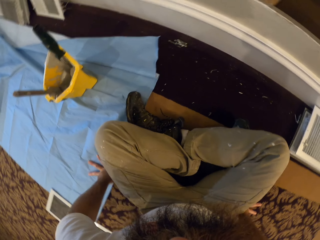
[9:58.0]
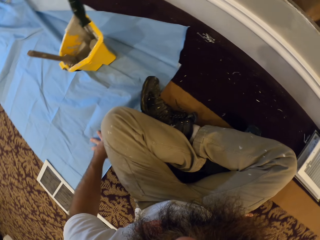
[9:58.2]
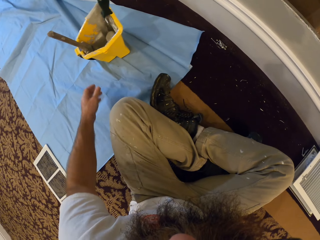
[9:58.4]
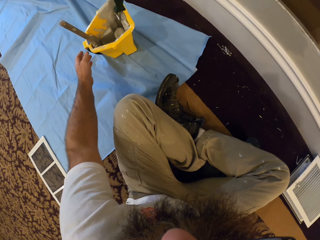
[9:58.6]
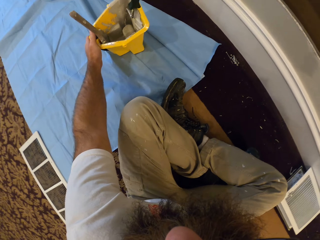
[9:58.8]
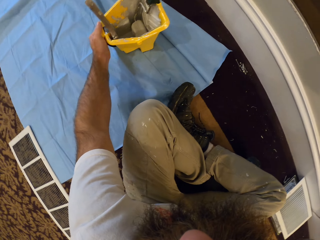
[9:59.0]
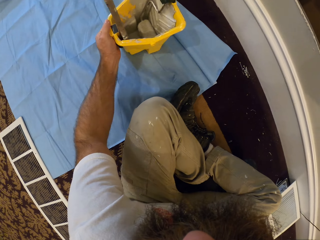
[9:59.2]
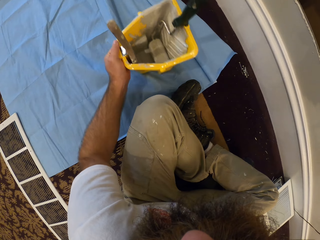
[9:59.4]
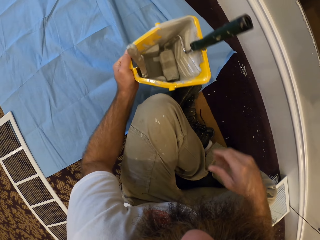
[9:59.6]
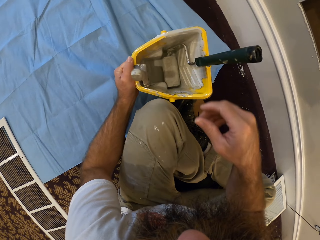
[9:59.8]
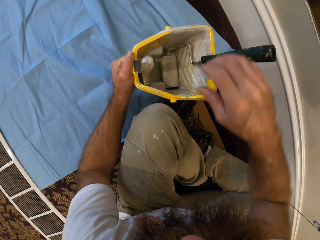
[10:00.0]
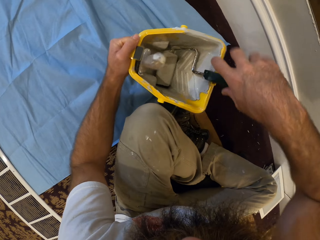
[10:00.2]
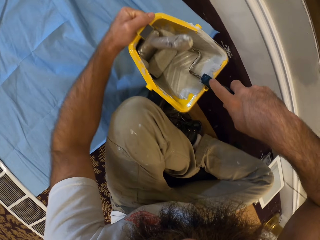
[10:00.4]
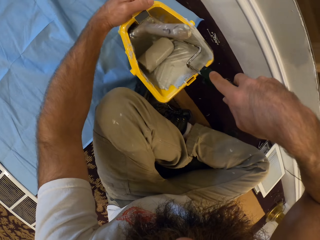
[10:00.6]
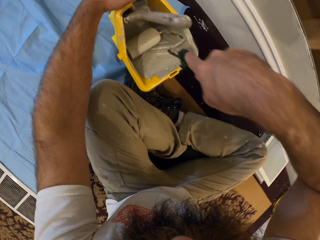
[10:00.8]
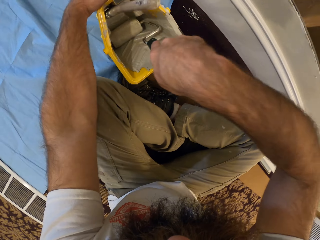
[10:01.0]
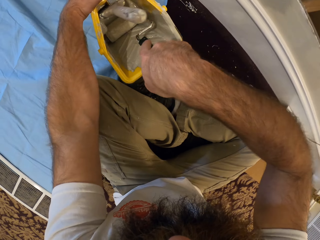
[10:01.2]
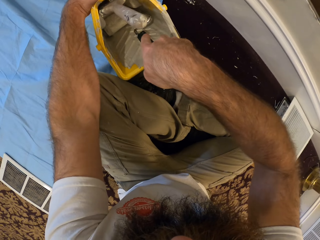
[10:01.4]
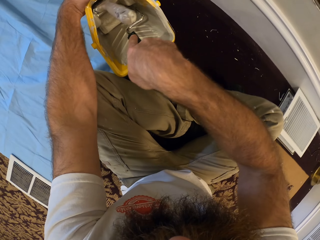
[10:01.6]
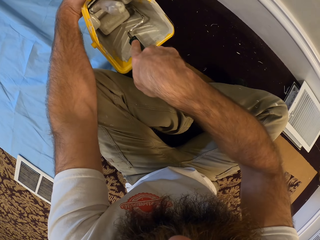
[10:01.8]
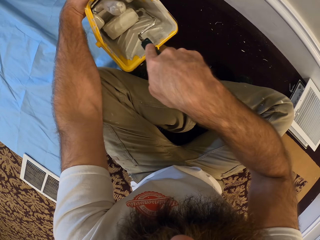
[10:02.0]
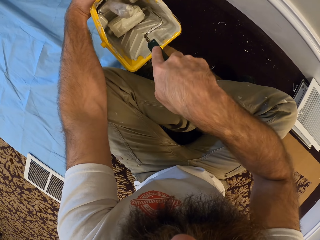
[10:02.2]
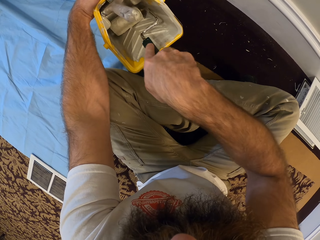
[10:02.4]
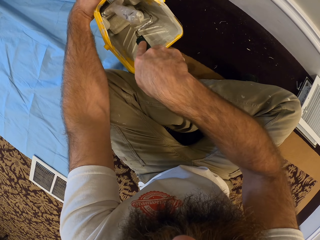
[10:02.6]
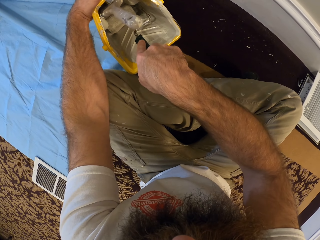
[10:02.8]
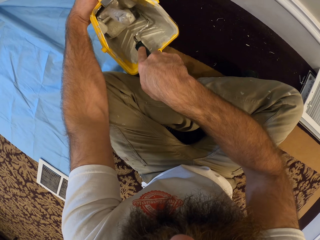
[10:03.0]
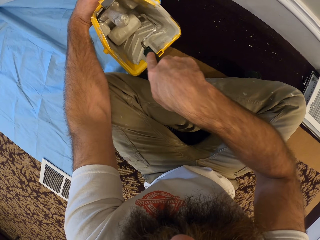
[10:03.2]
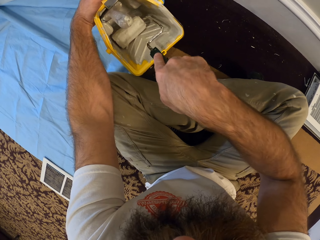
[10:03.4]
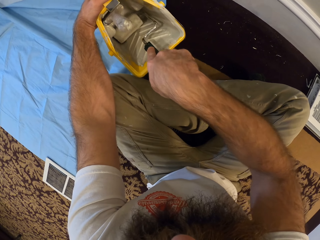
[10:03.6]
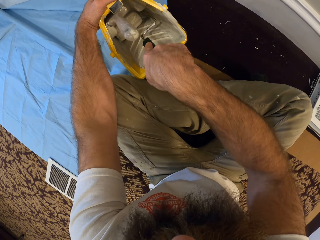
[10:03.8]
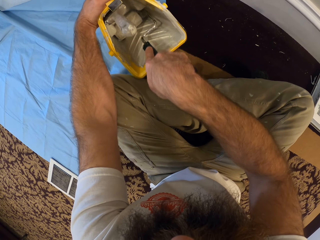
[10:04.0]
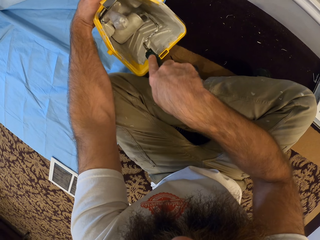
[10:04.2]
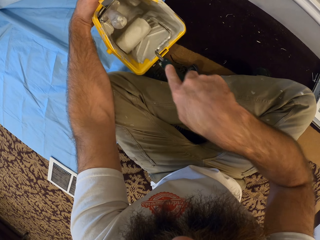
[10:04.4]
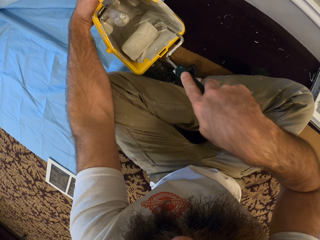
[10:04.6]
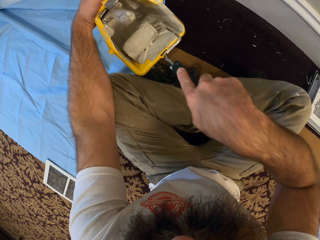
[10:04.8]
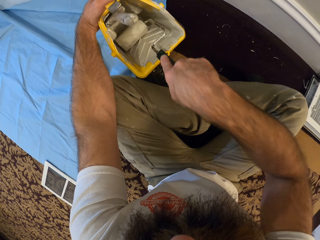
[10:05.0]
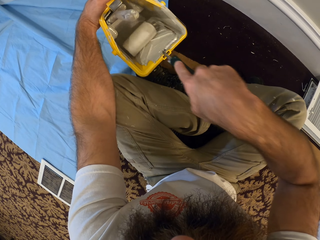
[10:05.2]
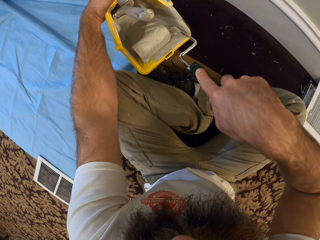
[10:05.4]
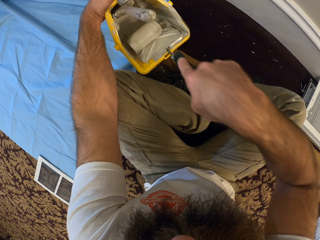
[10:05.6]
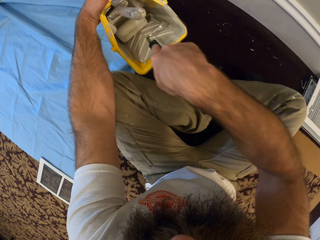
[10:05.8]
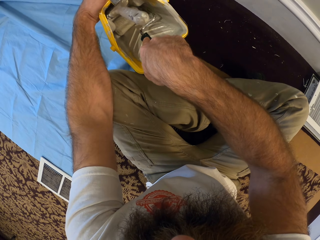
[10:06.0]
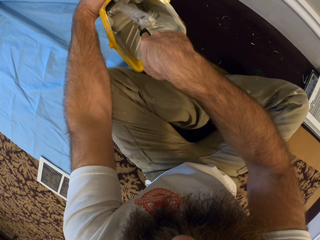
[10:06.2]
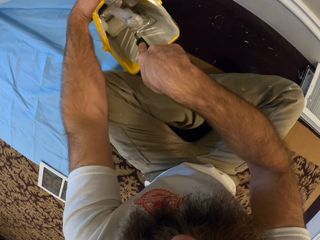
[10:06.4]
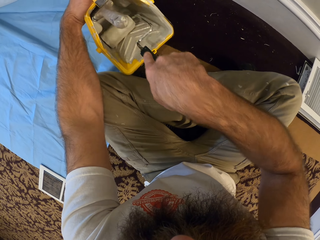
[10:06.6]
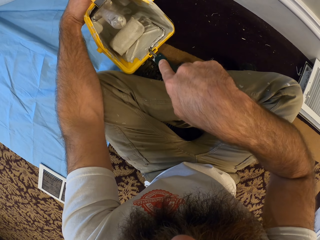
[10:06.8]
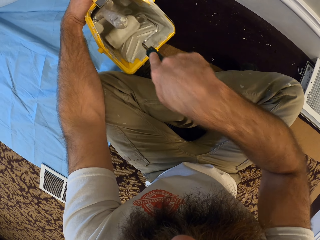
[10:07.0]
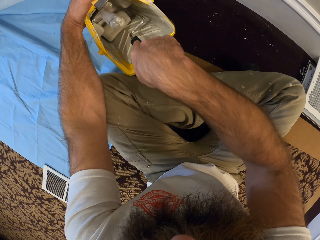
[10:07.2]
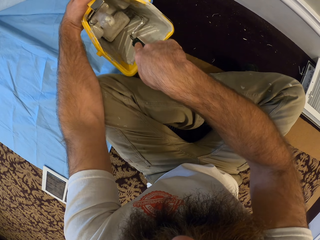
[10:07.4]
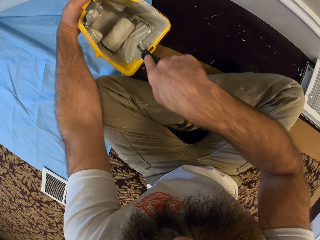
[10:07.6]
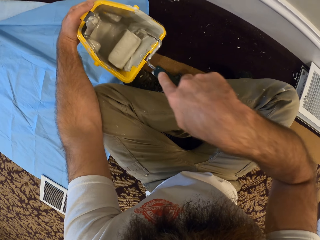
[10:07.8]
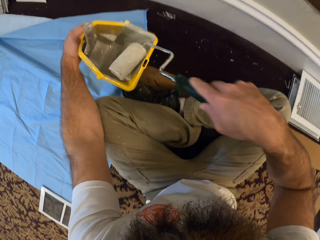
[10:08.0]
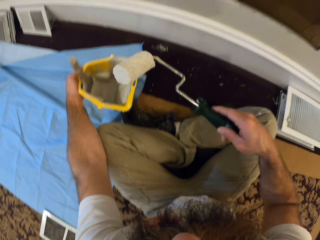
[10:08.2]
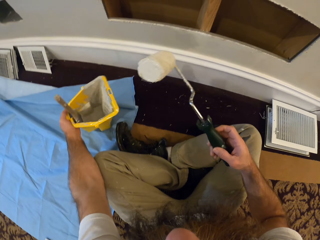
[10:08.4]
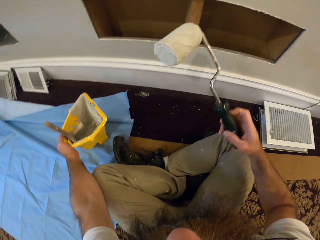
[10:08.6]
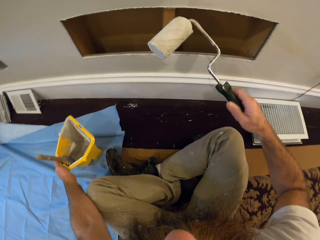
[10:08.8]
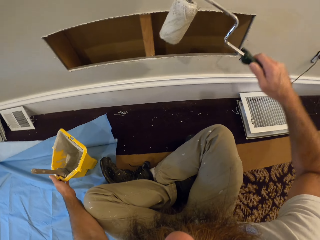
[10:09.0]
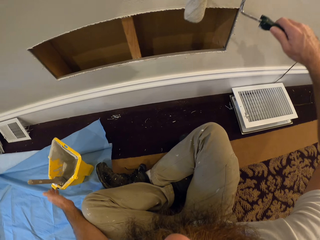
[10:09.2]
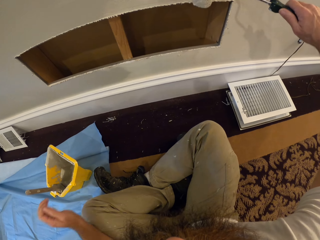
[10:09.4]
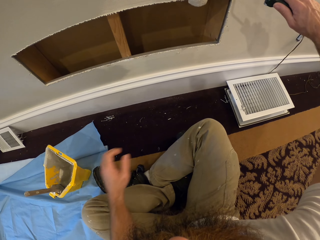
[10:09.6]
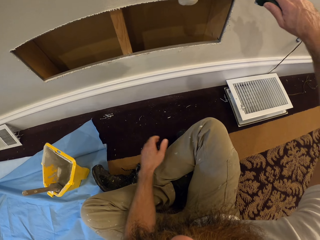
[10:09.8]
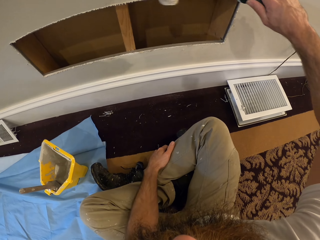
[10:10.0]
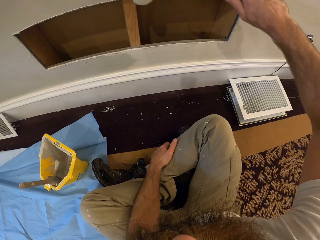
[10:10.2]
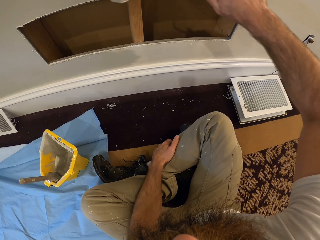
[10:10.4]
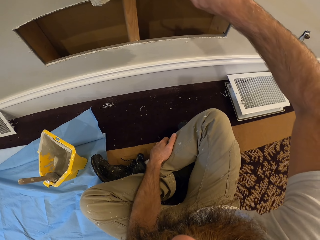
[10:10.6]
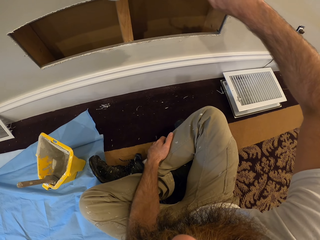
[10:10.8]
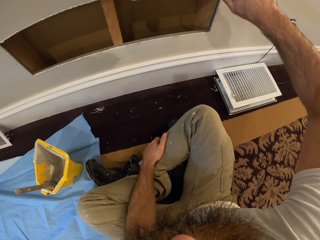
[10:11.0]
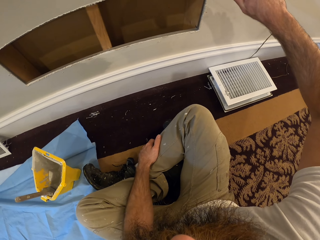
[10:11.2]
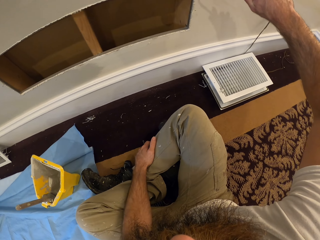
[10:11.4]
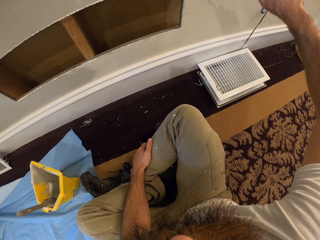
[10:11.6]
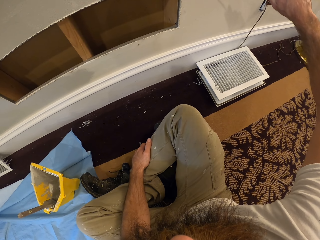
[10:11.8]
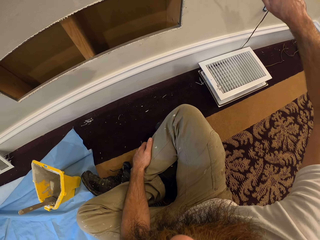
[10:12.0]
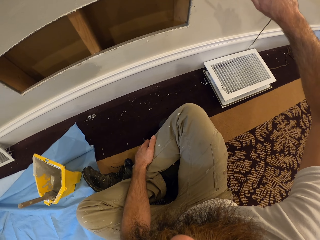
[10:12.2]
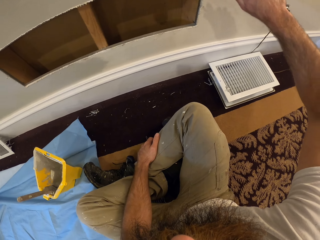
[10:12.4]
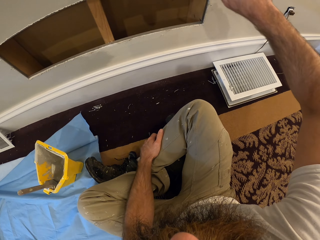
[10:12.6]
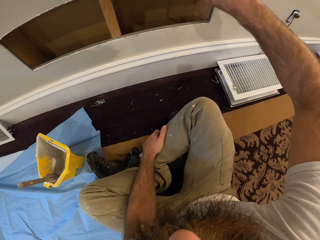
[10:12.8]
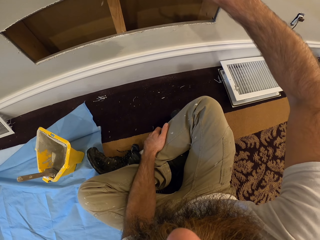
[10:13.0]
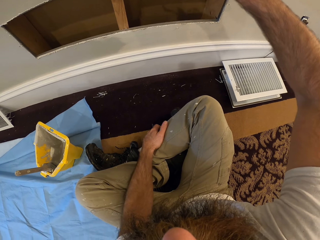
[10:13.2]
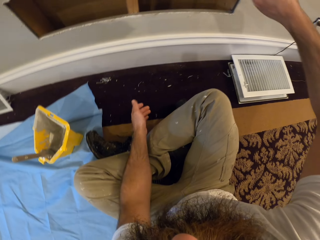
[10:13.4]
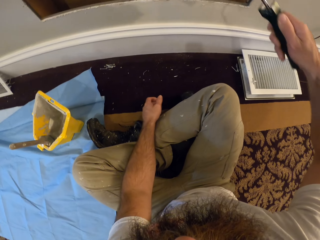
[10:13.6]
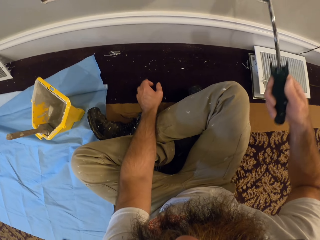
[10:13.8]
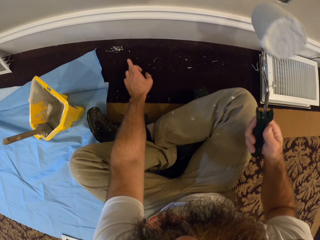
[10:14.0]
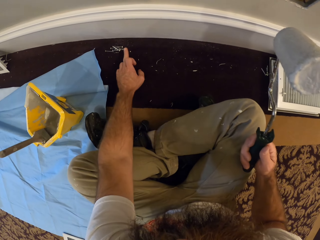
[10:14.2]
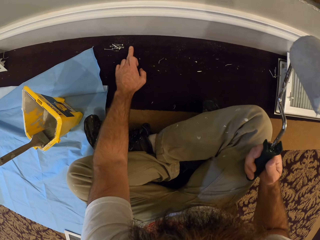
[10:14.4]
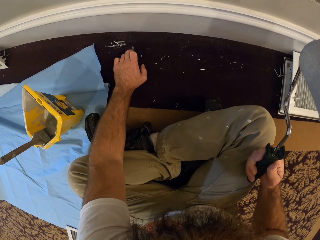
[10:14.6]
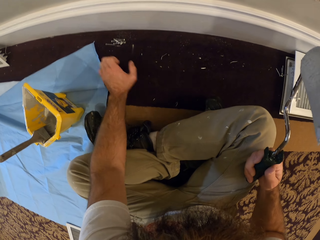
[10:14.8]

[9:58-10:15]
The camera wearer moves aside. He brings the paint container closer with his left hand. He holds a paint roller in the paint container with his right hand. He picks paint in the paint container with the paint roller in his right hand. He paints the wall with the paint roller in his right hand.

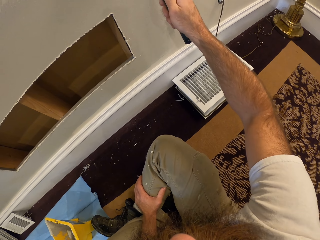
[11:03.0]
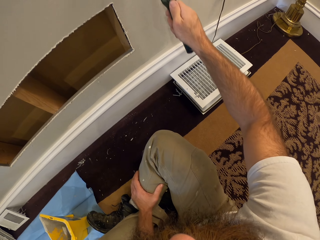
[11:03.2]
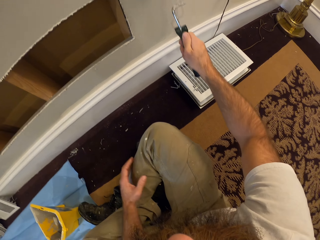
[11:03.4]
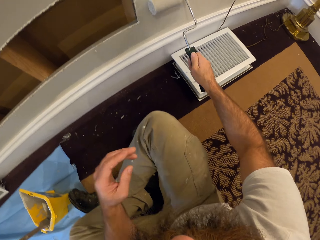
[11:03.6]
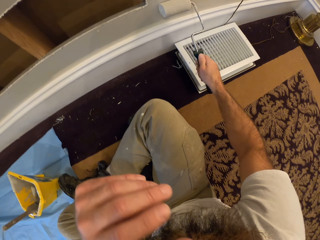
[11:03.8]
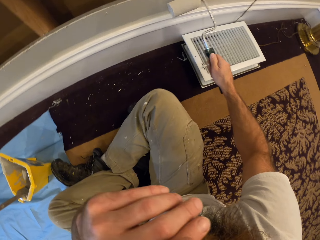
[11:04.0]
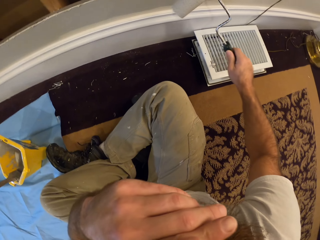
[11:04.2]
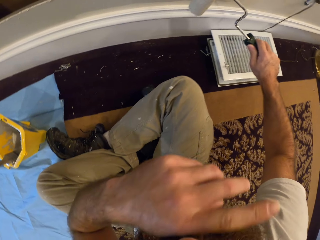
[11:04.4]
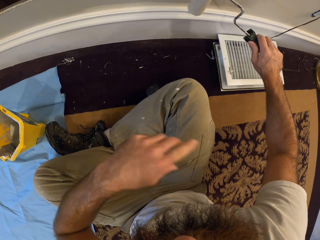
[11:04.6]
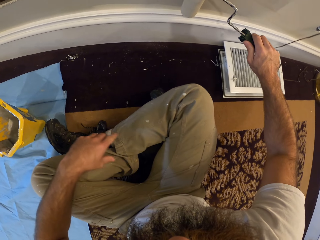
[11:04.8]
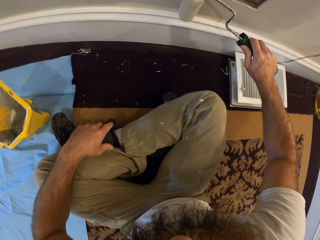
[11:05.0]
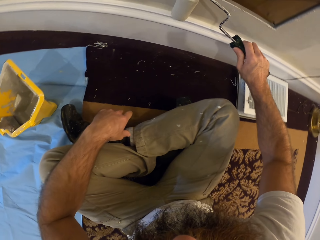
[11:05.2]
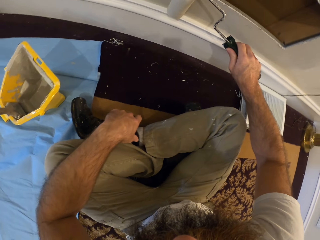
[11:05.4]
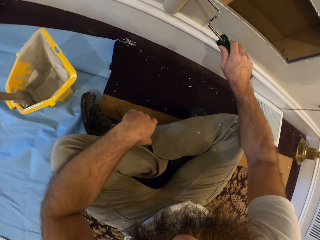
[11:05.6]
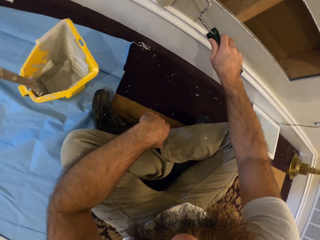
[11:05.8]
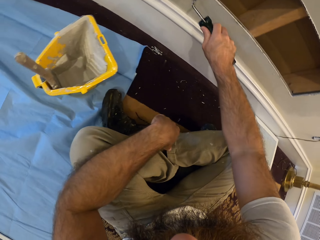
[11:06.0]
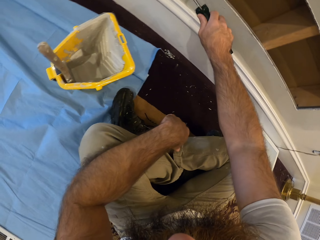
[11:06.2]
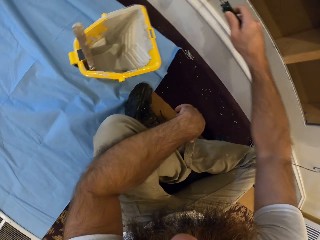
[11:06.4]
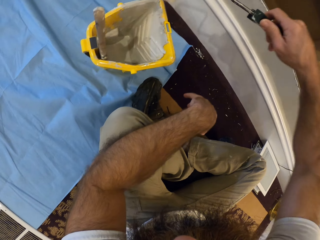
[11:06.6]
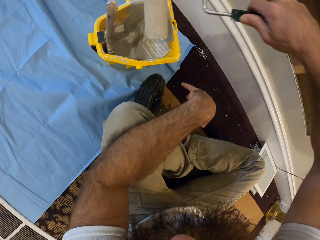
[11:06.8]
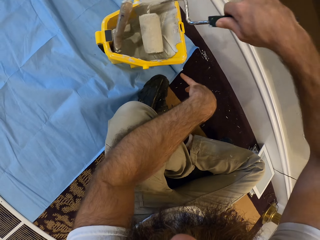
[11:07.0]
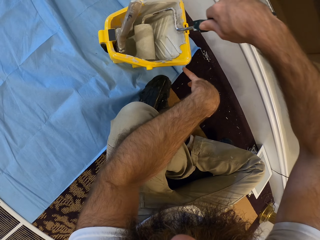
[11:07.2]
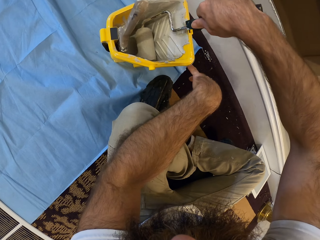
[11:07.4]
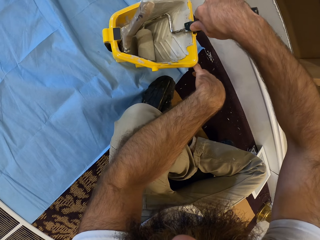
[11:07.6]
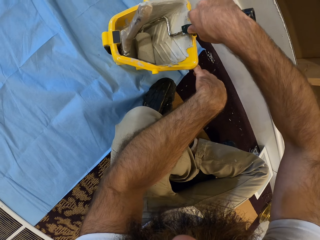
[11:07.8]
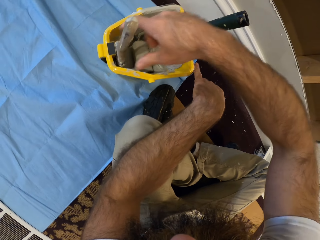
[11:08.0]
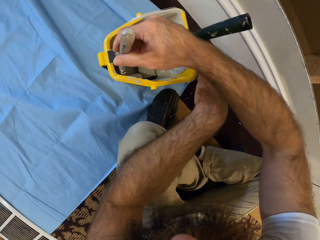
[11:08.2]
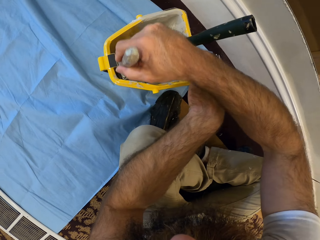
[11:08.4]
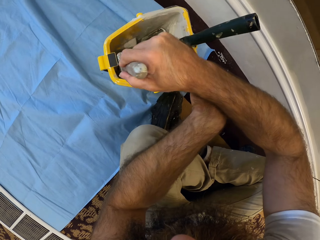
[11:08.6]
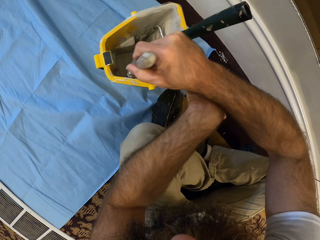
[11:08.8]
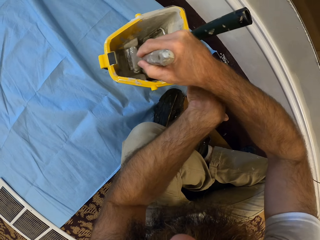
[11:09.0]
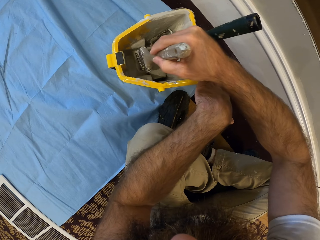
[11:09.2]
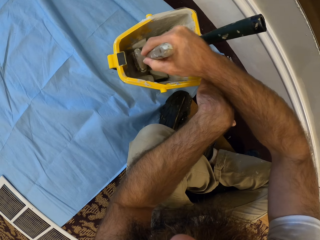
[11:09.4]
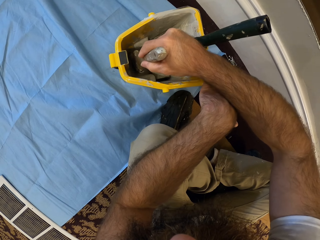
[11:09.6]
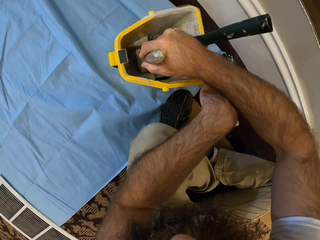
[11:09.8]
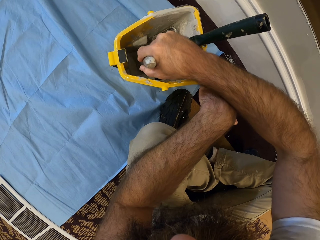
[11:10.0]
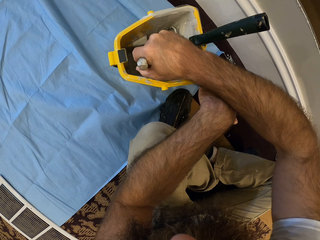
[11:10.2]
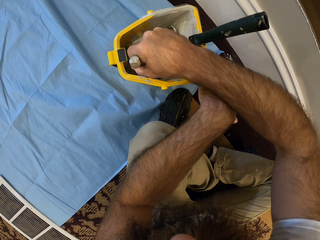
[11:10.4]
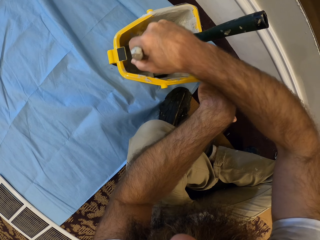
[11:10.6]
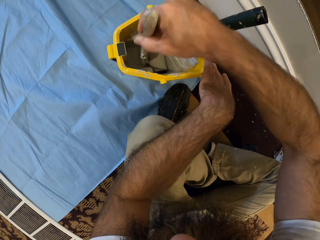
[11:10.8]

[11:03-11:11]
The camera wearer touches his nose with his left hand. He drops his left hand from his nose. He drops the paint roller in the paint container on the floor with his right hand. He holds a paint brush in the paint container with his right hand. He picks paint in the paint container with the paint brush in his right hand.
